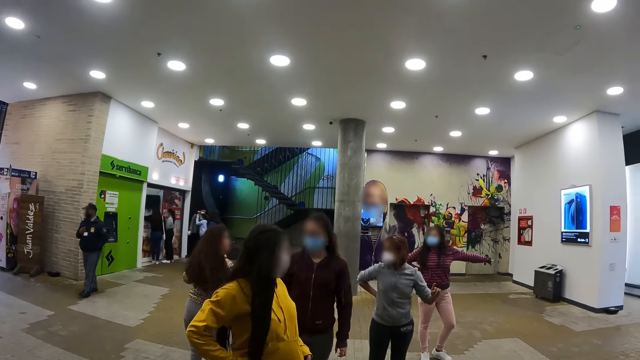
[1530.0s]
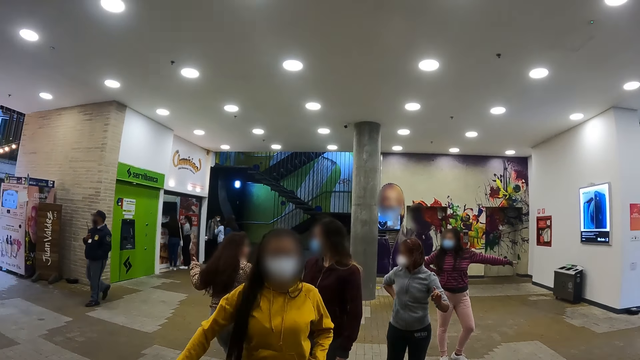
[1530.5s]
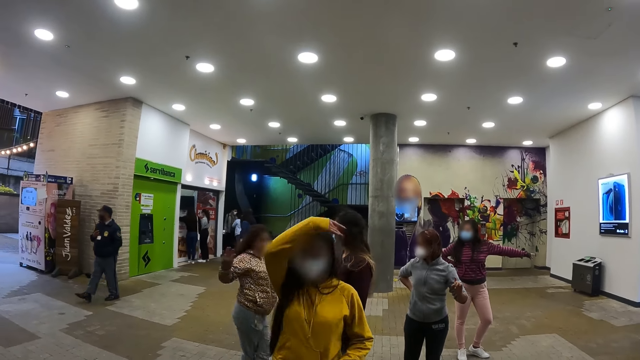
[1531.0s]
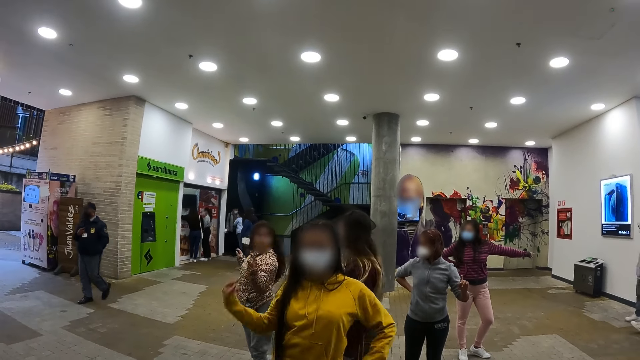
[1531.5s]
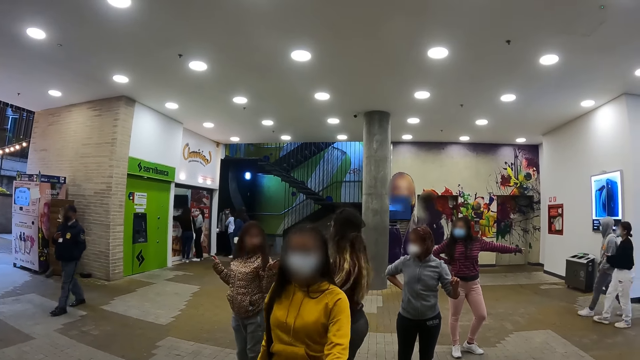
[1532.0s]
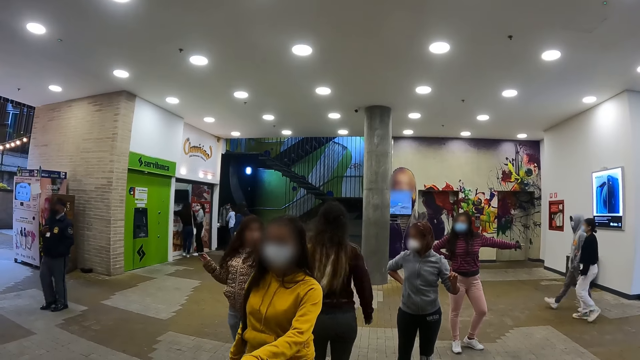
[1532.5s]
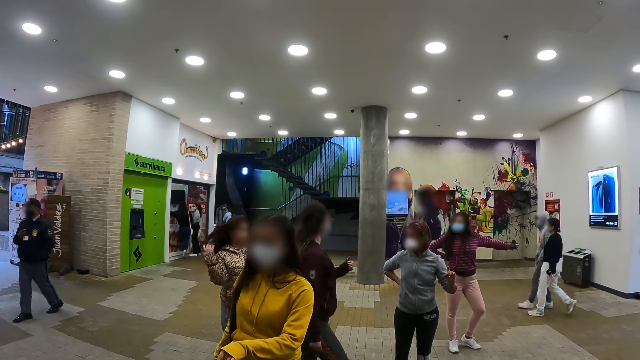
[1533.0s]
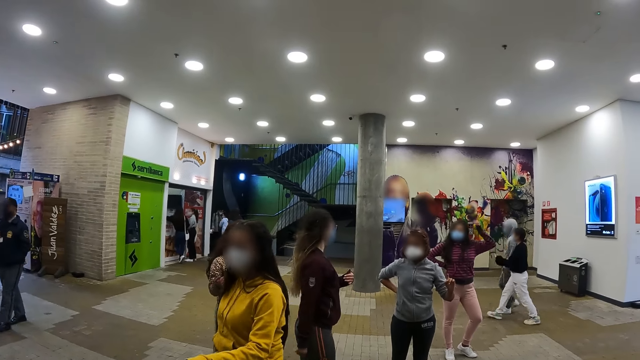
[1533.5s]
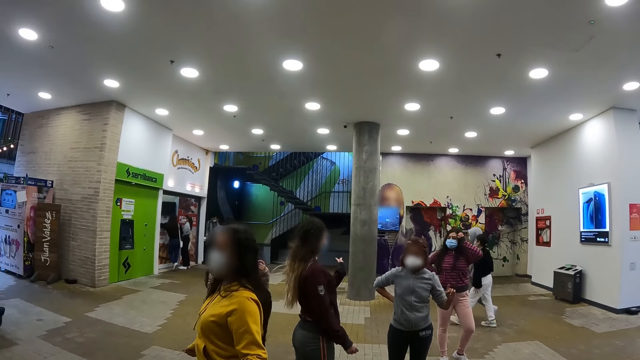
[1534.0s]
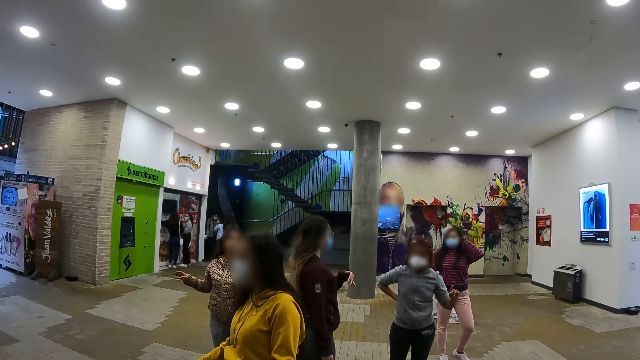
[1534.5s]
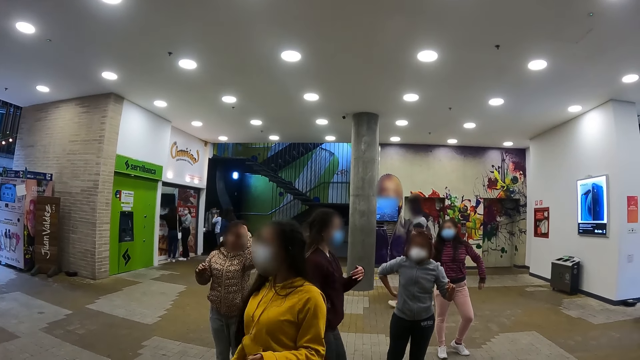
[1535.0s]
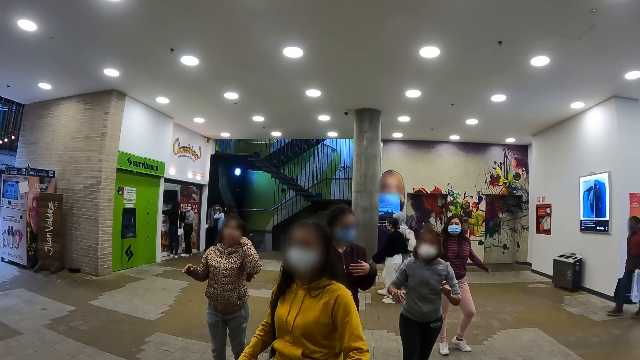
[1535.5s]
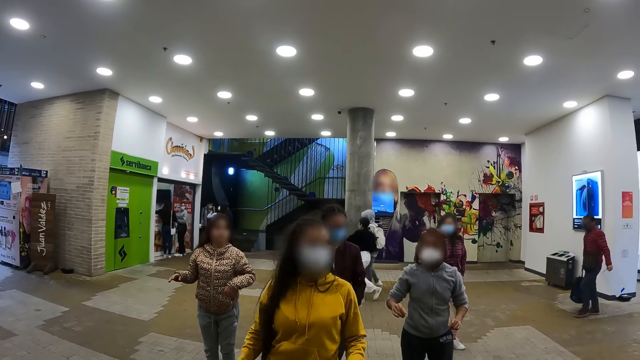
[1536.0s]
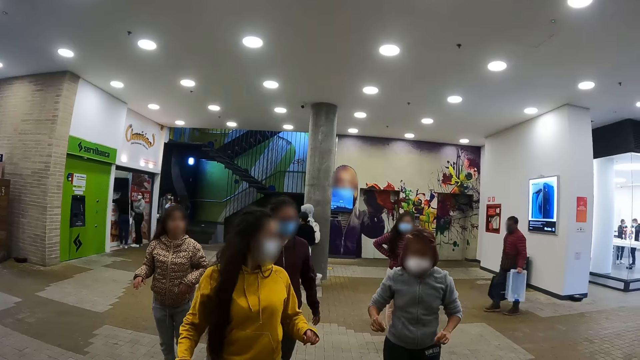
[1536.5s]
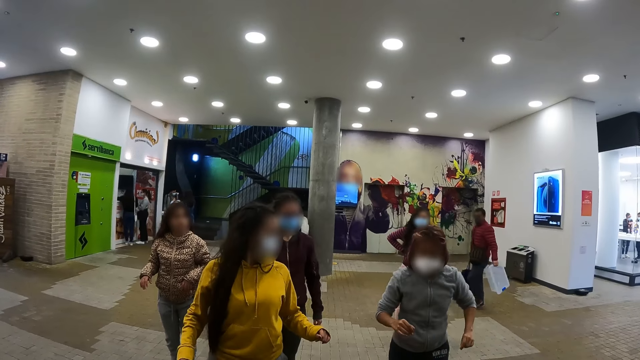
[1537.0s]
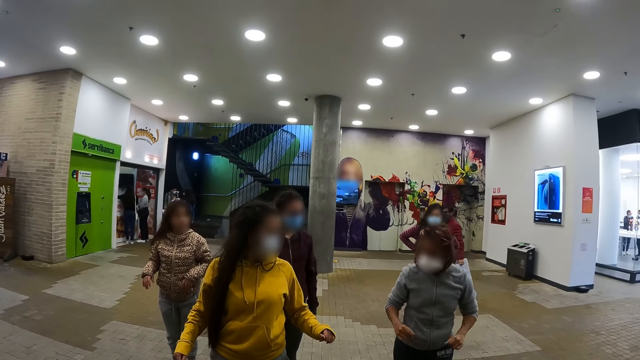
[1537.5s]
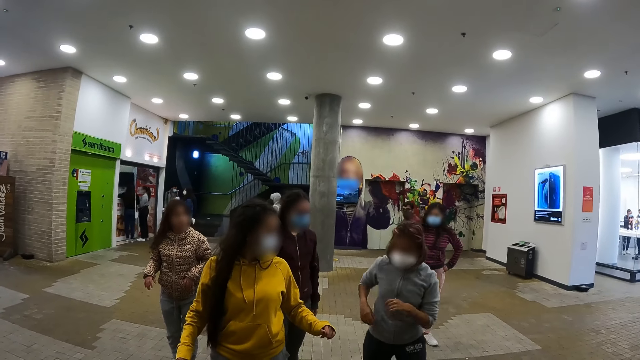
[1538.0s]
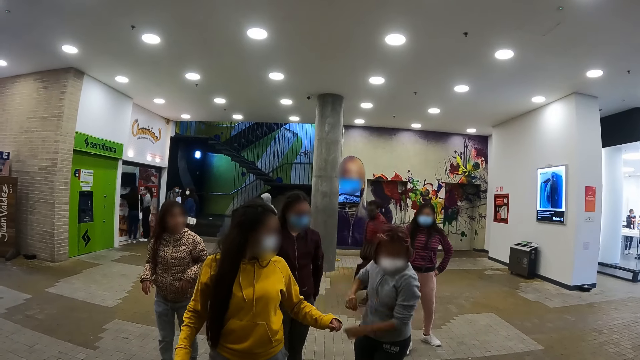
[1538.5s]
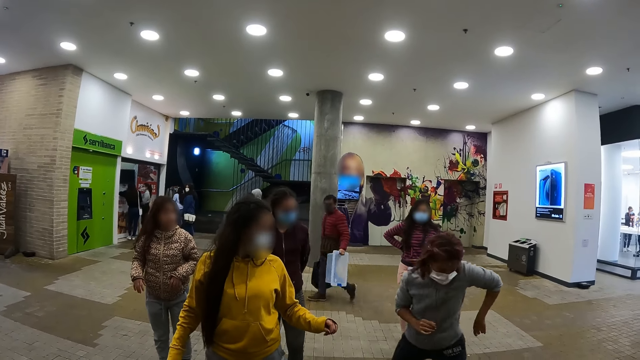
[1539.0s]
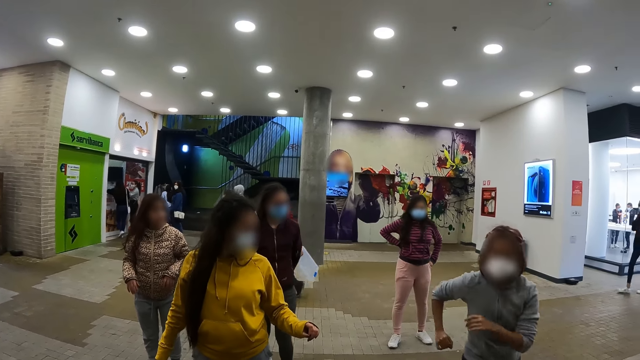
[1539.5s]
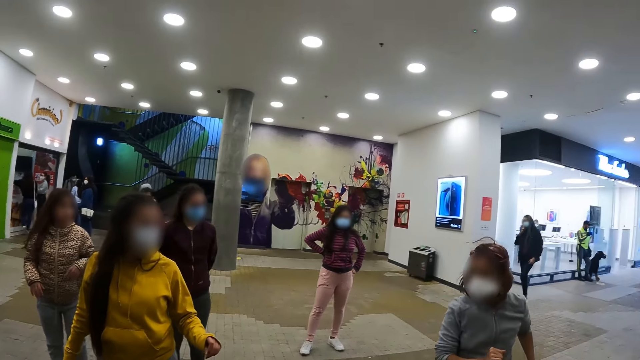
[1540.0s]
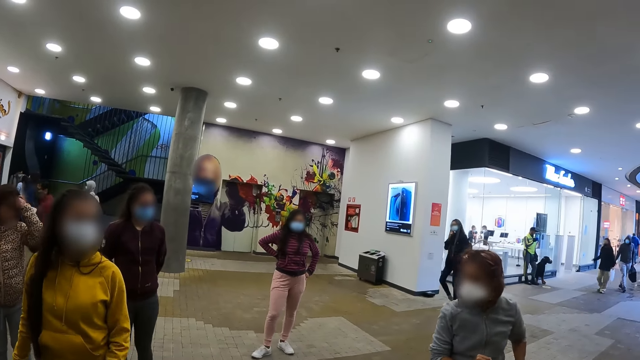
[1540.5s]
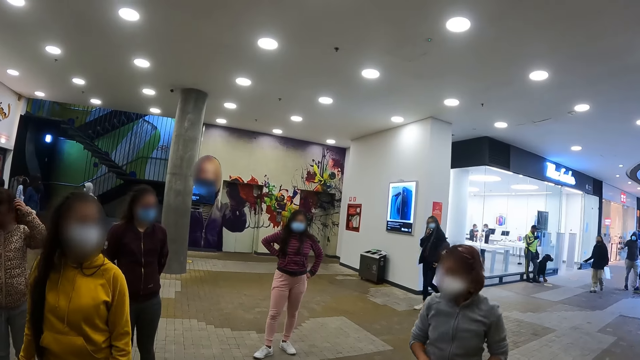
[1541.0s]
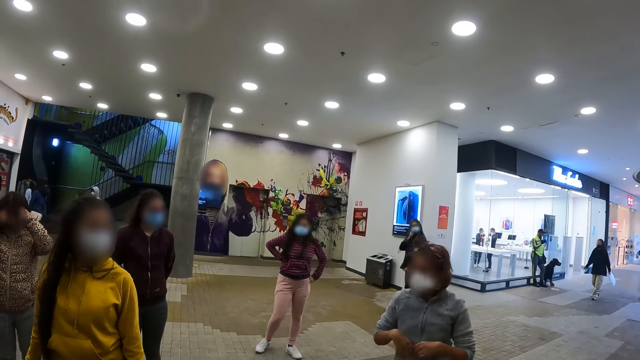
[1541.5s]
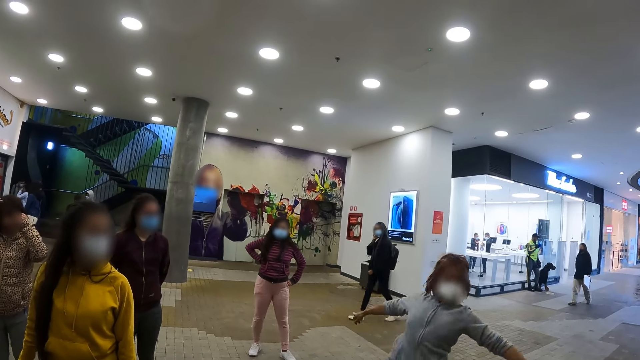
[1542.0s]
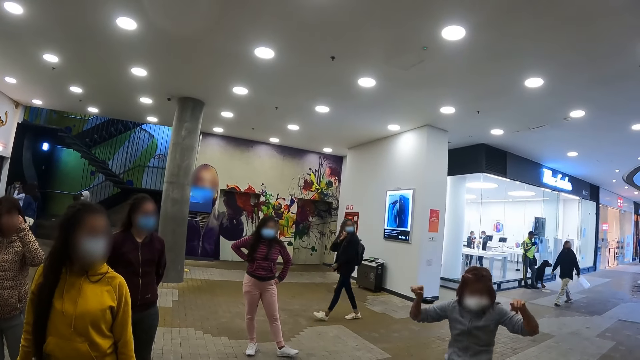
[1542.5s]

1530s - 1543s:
A person turns around. Another person turns around. The first person touches her hair. A third person walks on a floor. The third person demonstrates.

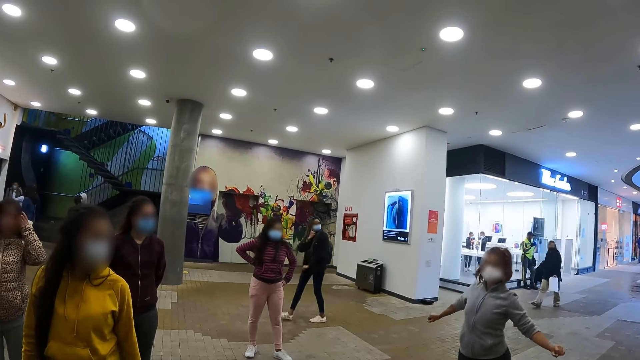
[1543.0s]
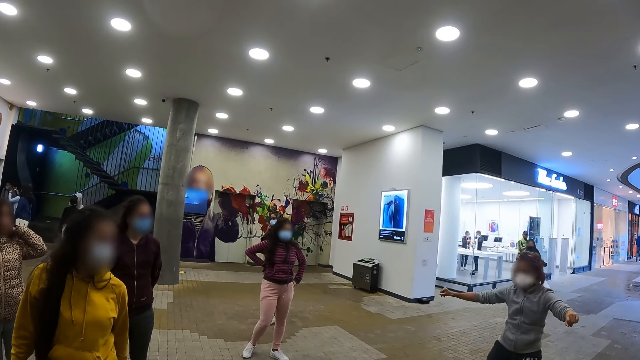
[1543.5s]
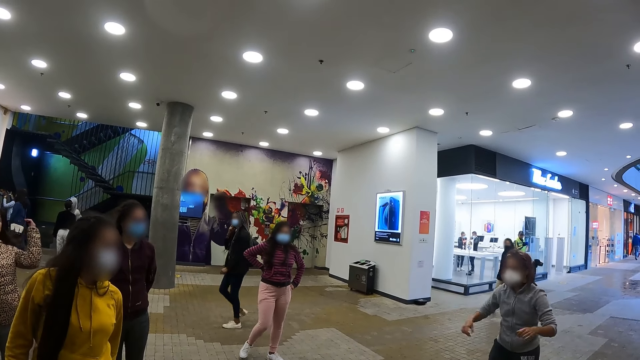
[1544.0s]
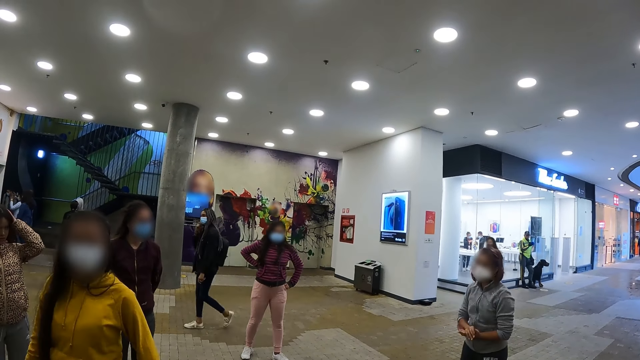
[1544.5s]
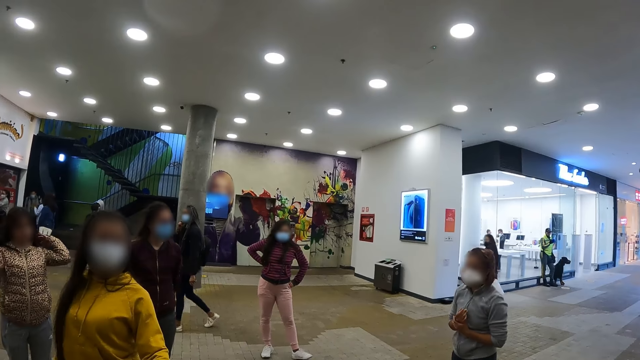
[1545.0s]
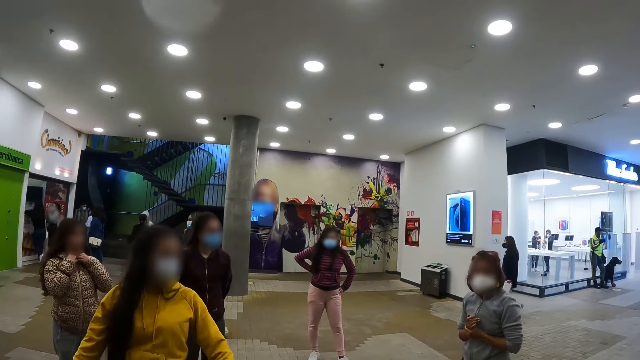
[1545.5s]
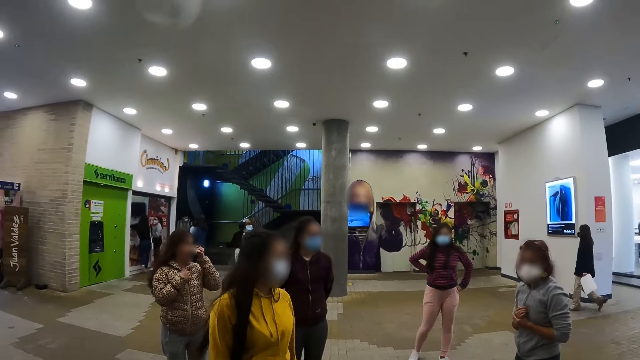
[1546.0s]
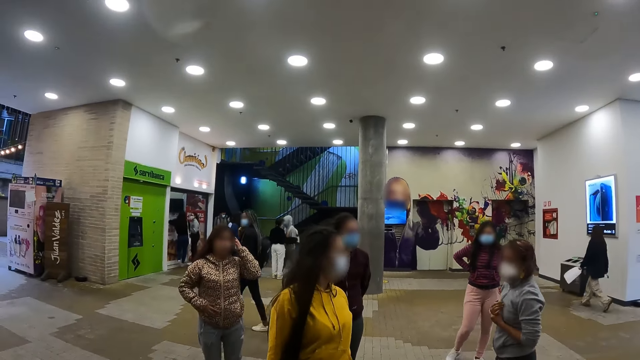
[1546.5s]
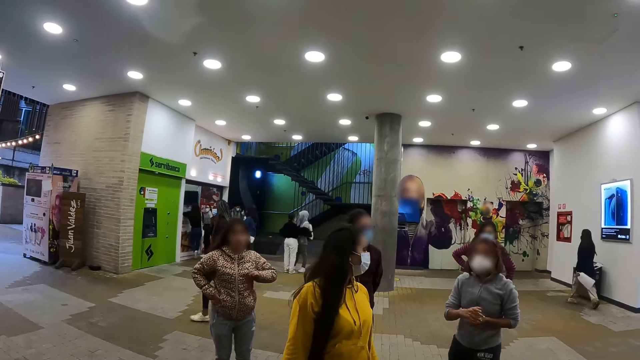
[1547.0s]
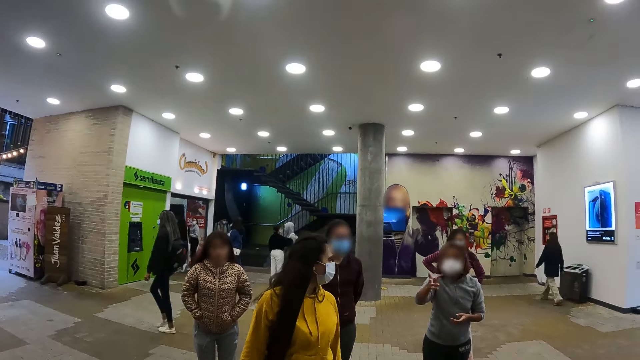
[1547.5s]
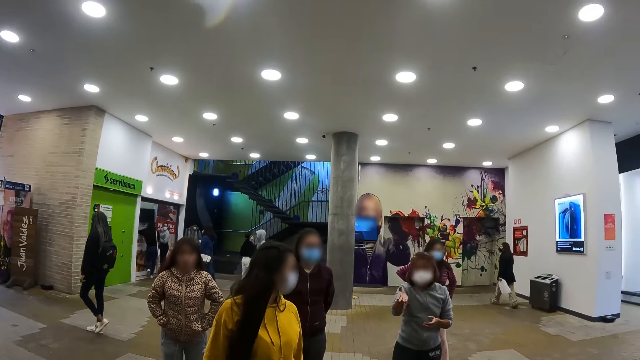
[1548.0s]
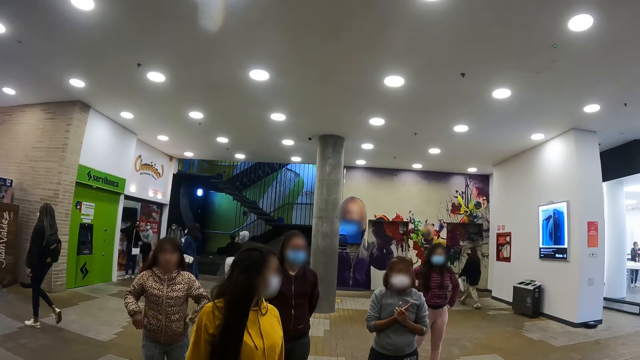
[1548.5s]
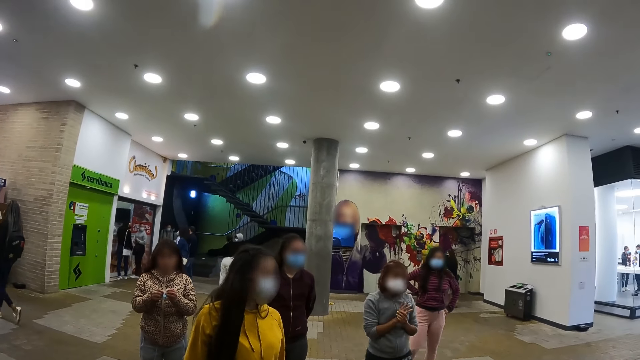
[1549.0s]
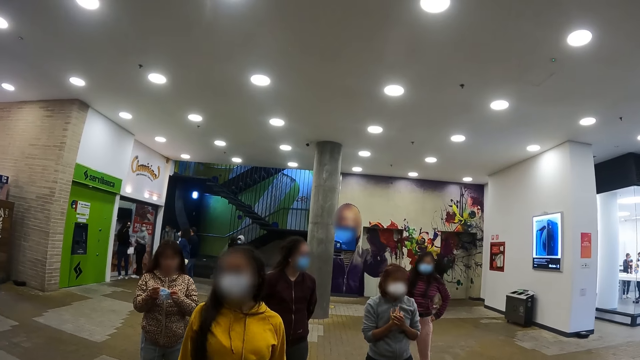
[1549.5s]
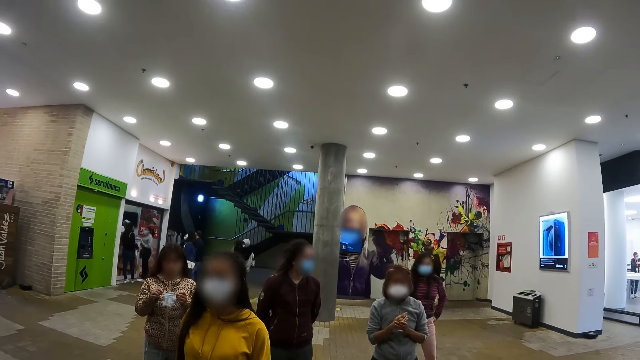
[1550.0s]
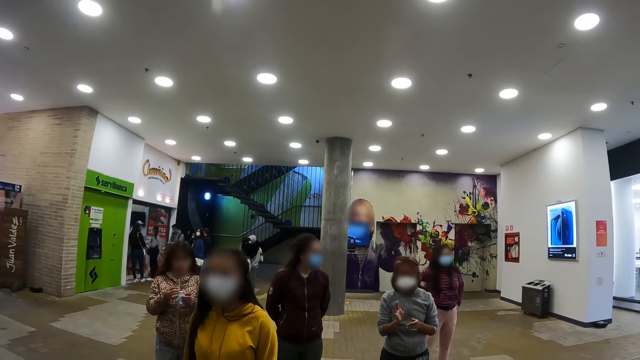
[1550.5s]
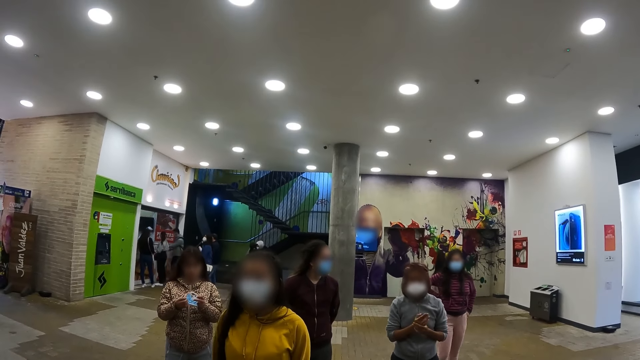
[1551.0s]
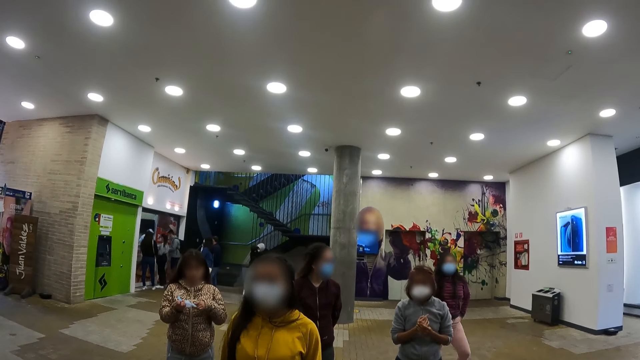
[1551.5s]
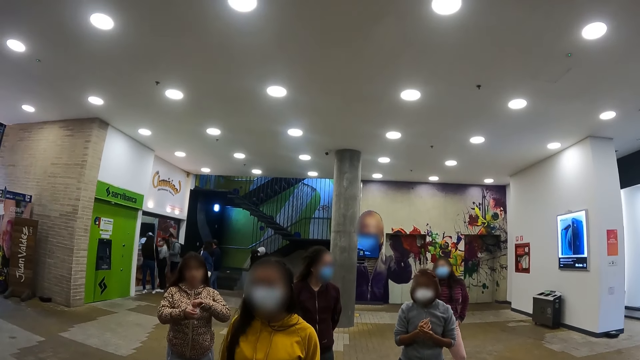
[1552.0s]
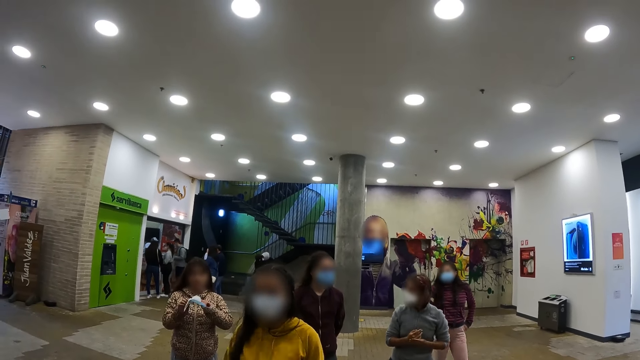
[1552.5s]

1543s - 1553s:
A person walks on a floor and gestures with her hands. Another person examines her face mask.
